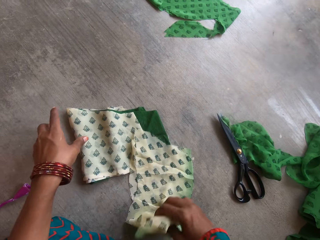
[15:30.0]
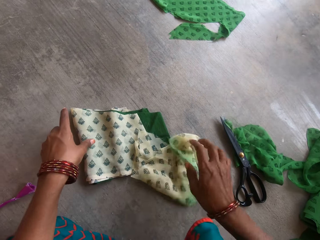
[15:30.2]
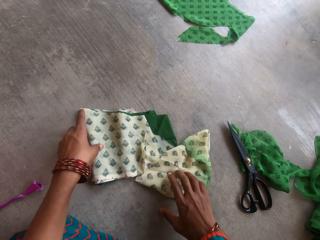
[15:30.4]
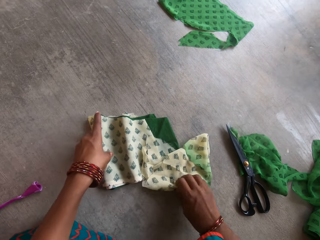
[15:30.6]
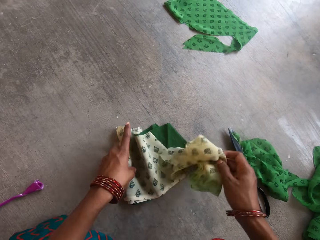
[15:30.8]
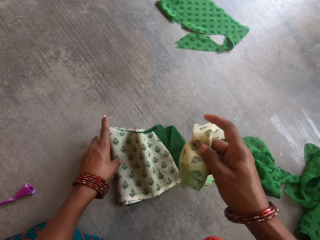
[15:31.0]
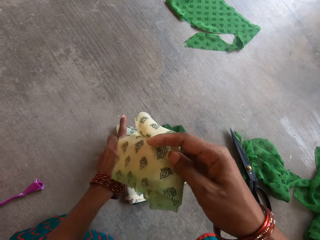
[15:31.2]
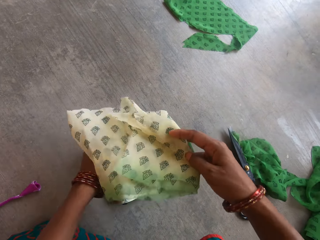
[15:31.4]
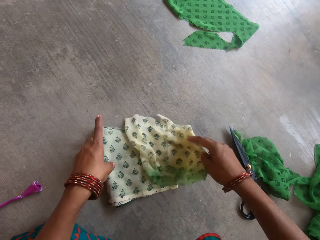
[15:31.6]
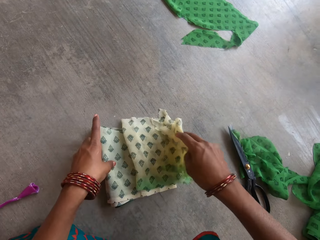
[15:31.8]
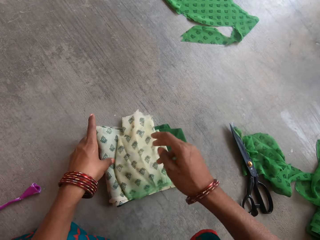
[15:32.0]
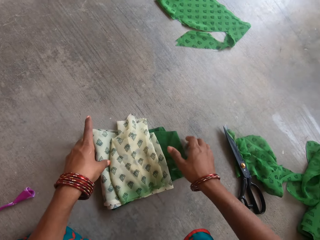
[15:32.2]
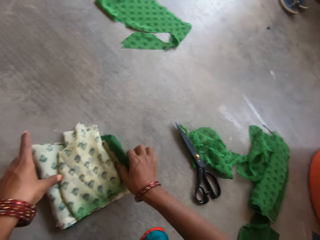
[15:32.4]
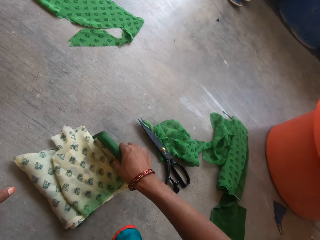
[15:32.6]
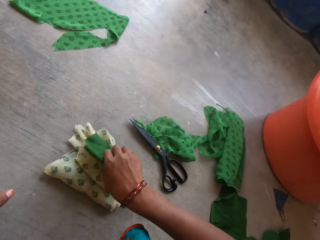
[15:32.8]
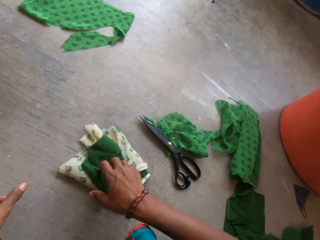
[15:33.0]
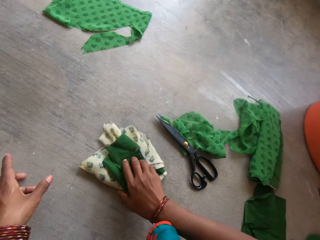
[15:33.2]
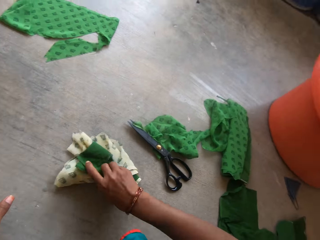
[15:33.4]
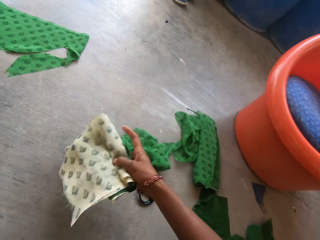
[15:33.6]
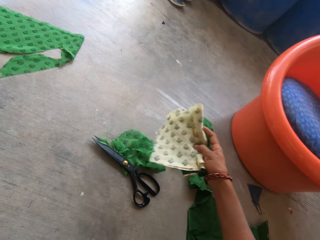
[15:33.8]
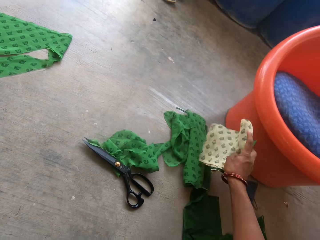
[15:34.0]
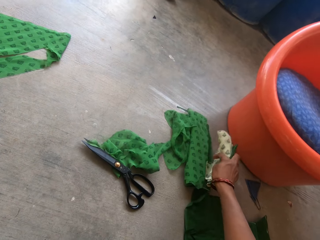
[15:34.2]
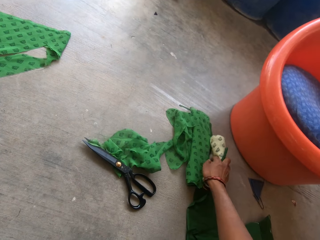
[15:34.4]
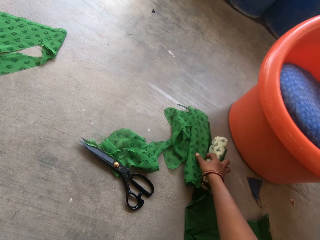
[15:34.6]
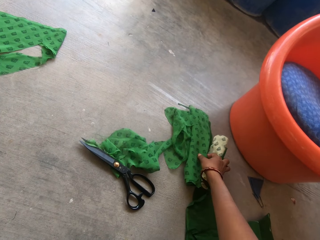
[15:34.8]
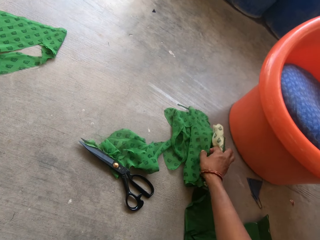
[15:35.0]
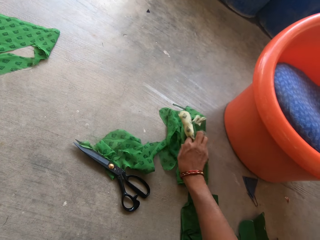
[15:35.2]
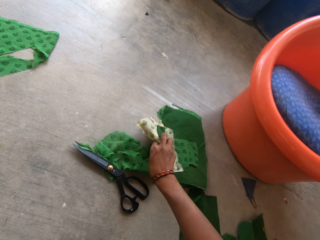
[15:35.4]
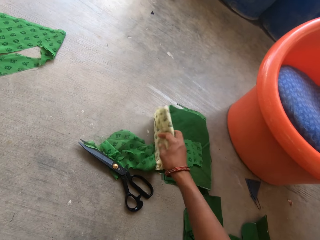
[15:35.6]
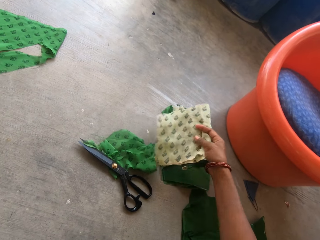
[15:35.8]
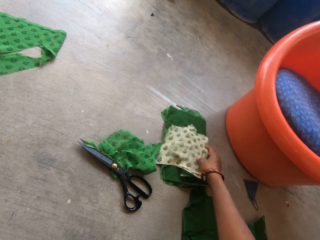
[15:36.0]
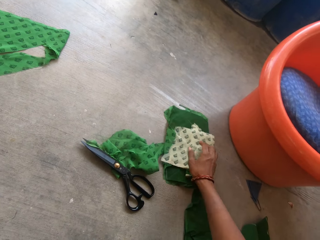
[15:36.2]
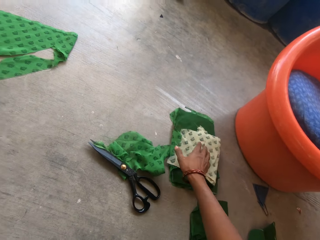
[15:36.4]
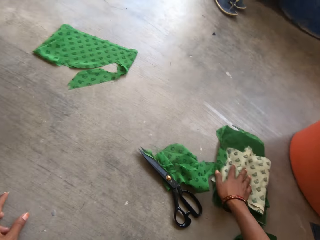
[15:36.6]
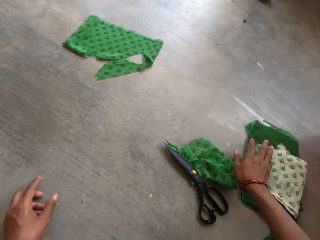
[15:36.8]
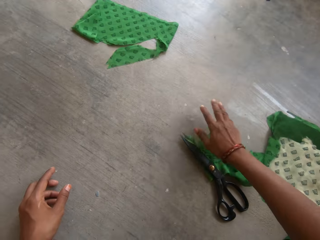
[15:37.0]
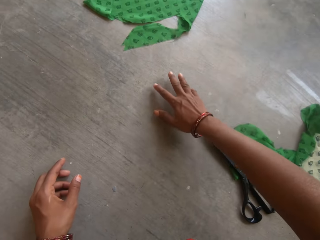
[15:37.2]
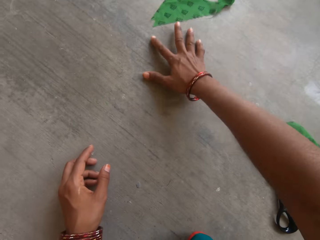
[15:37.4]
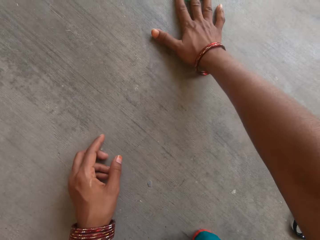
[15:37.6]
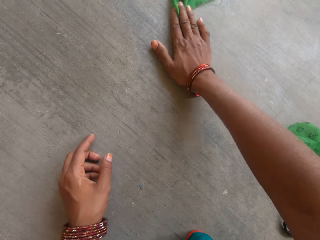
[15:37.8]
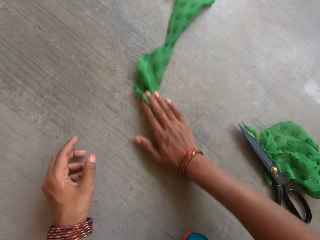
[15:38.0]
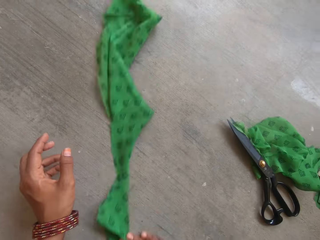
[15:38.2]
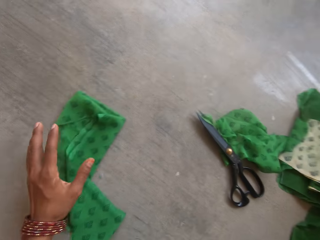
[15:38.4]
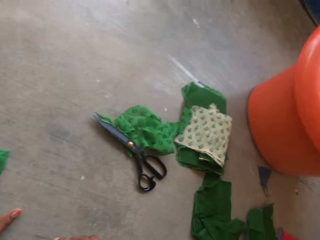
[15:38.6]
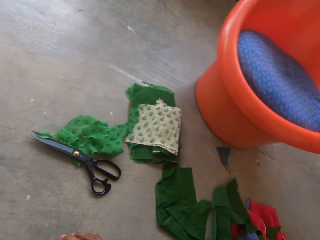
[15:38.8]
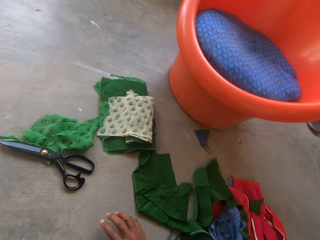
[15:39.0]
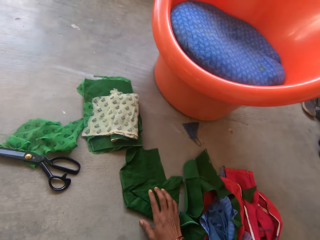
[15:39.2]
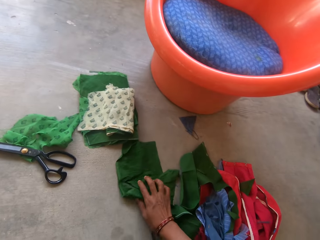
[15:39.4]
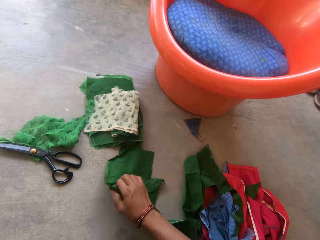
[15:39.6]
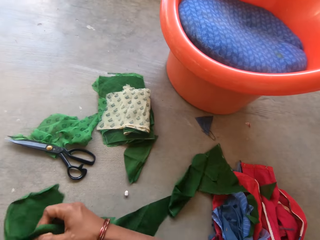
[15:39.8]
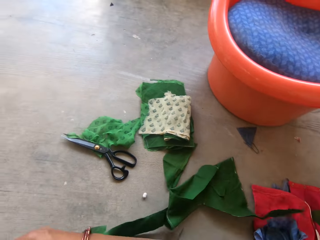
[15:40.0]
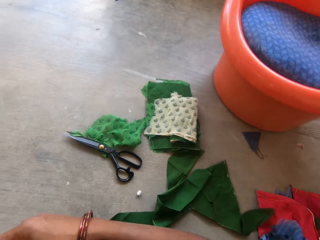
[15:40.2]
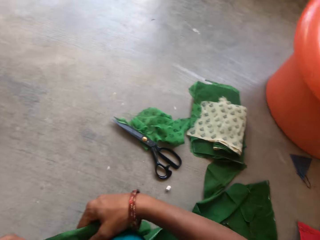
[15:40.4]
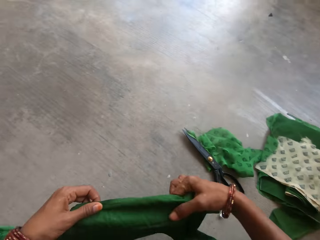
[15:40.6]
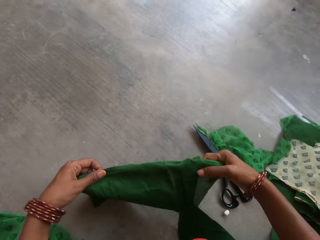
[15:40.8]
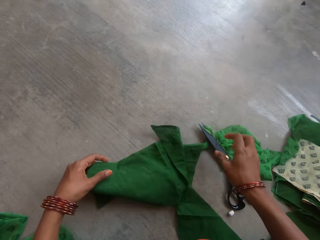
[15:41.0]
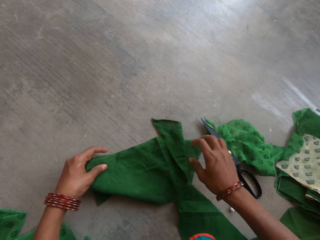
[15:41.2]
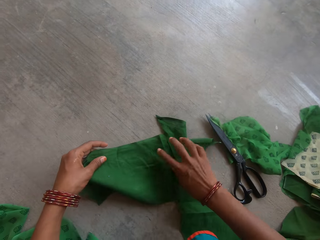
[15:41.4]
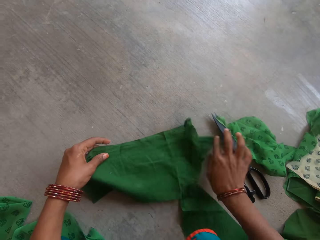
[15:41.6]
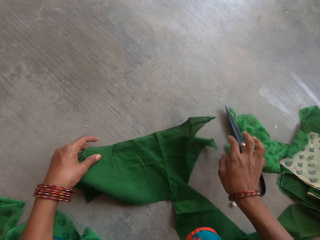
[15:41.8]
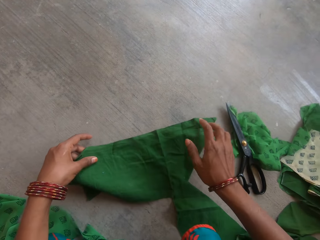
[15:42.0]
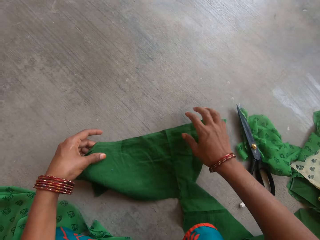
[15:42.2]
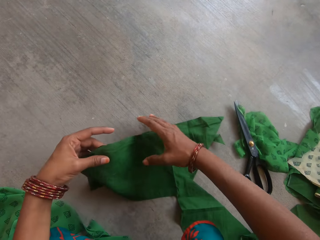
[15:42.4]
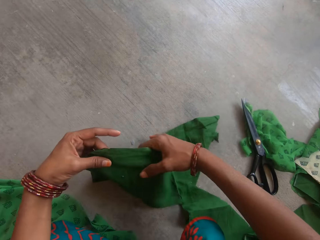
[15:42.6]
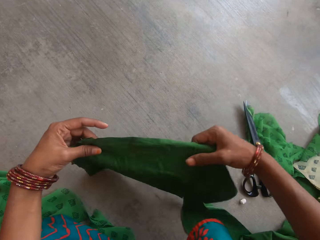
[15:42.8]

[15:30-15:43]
The camera wearer folds the piece of fabric with the folded second fabric pattern and cut-out portion of the piece of fabric on the floor with her hands. She moves the second folded fabric pattern to the first folded fabric pattern on the floor with her right hand. She picks up the pieces of clothes on the floor and puts the pieces of clothes on the floor. She moves another piece of fabric on the floor with her right hand. She picks up the piece of cloth on the floor. She moves a third fabric pattern on the floor with her right hand. She holds the piece of cloth on the floor.

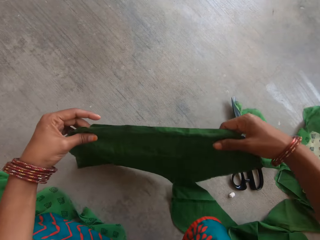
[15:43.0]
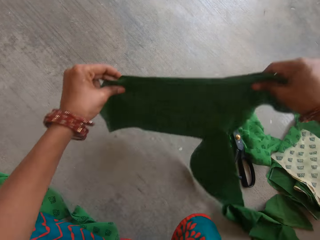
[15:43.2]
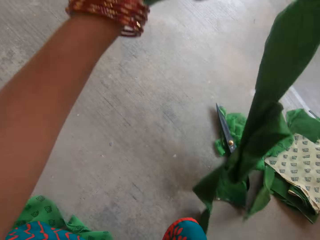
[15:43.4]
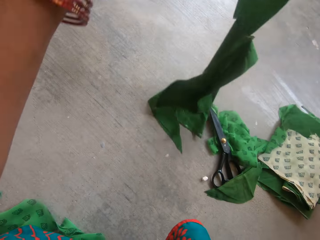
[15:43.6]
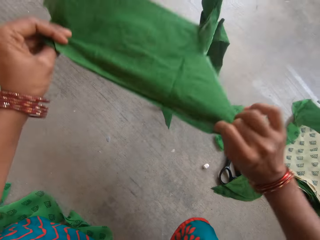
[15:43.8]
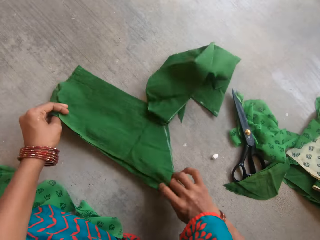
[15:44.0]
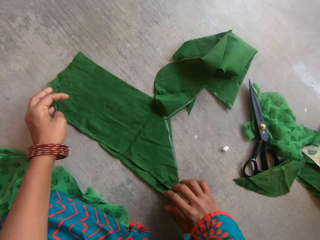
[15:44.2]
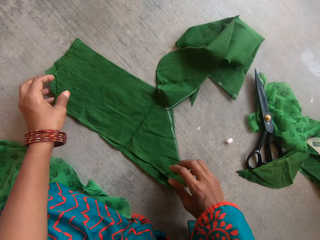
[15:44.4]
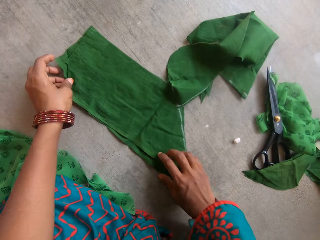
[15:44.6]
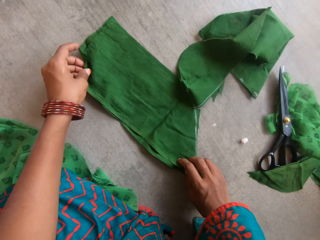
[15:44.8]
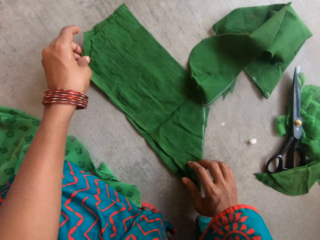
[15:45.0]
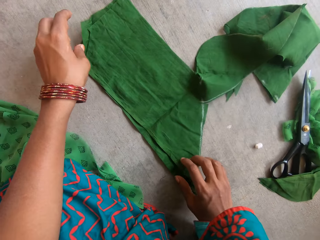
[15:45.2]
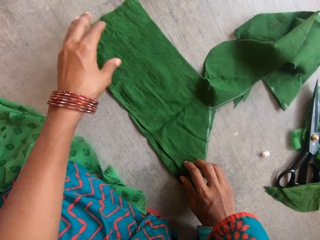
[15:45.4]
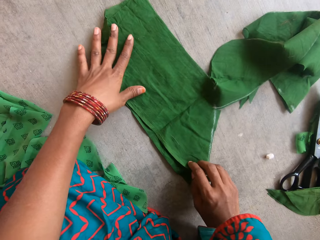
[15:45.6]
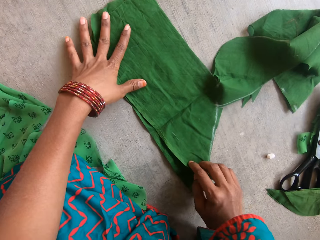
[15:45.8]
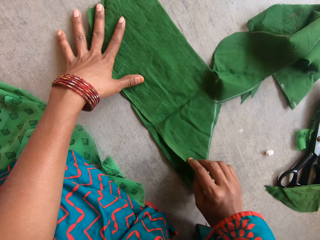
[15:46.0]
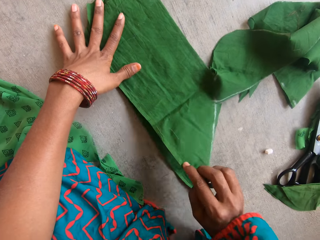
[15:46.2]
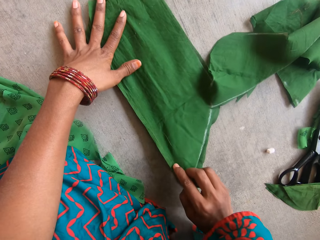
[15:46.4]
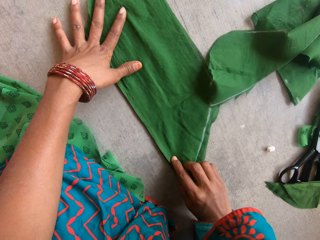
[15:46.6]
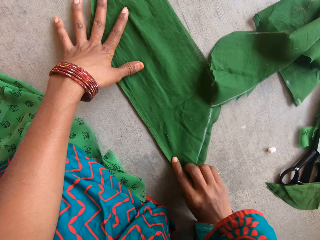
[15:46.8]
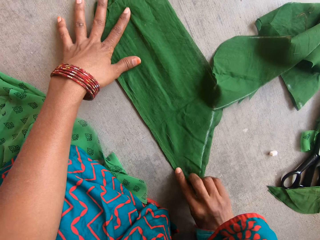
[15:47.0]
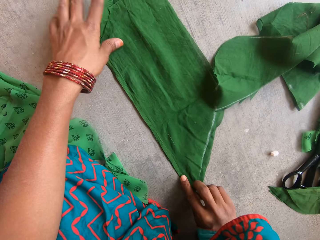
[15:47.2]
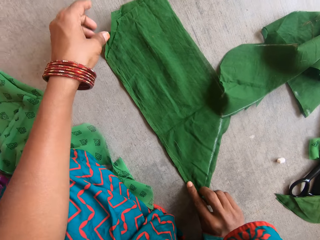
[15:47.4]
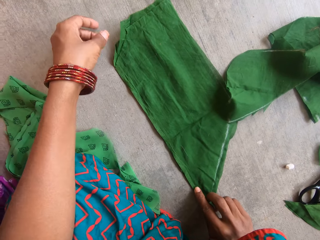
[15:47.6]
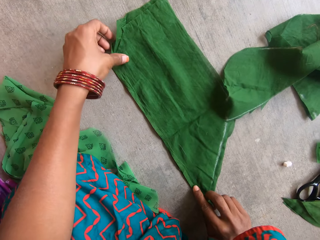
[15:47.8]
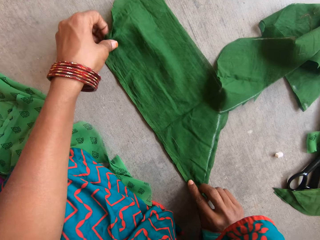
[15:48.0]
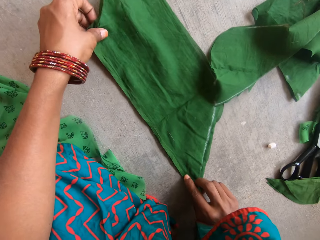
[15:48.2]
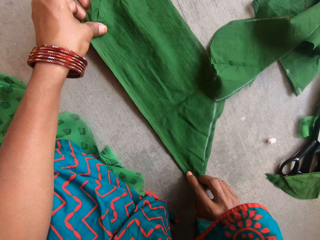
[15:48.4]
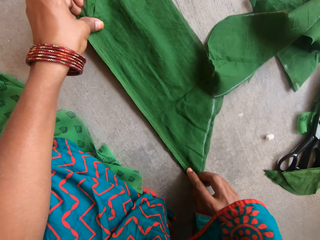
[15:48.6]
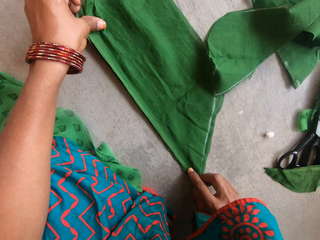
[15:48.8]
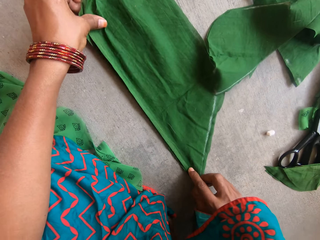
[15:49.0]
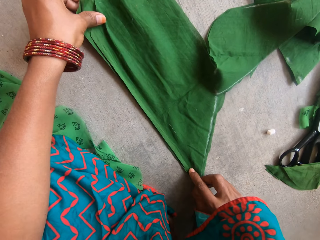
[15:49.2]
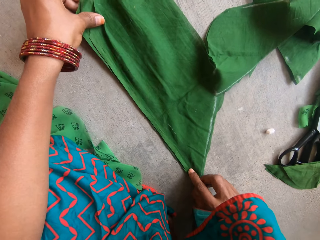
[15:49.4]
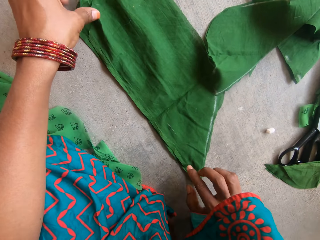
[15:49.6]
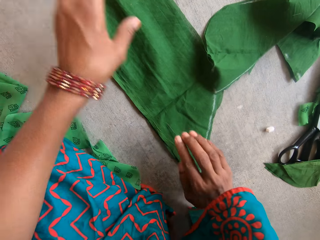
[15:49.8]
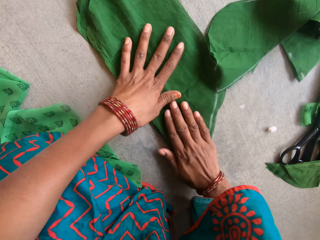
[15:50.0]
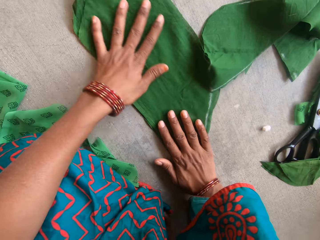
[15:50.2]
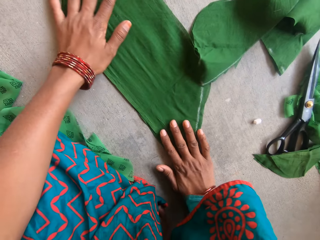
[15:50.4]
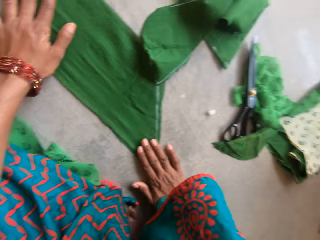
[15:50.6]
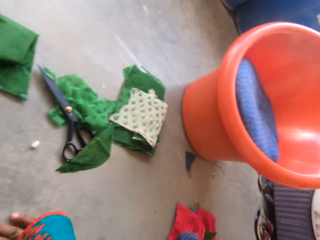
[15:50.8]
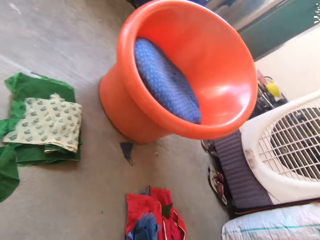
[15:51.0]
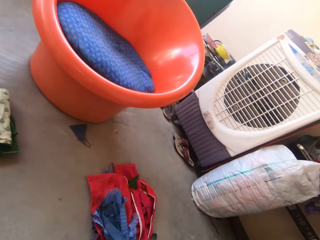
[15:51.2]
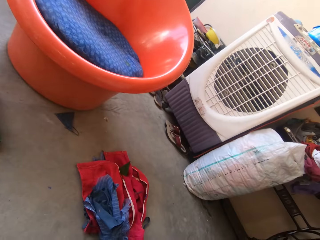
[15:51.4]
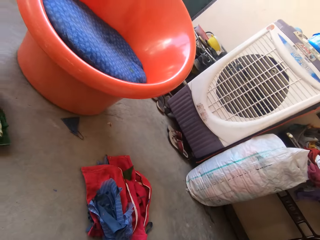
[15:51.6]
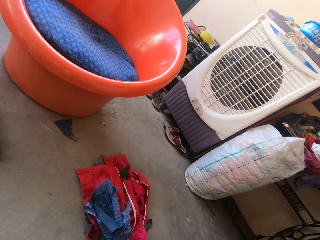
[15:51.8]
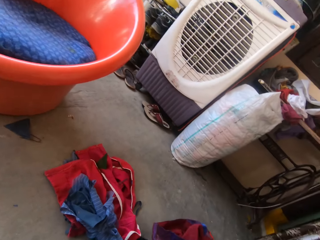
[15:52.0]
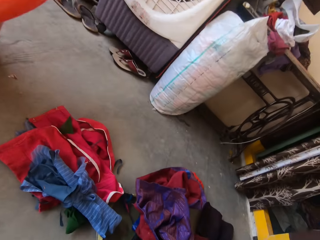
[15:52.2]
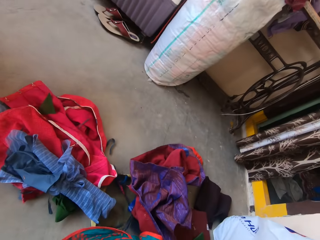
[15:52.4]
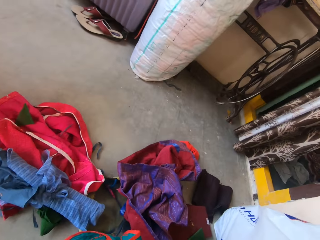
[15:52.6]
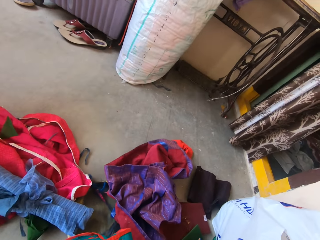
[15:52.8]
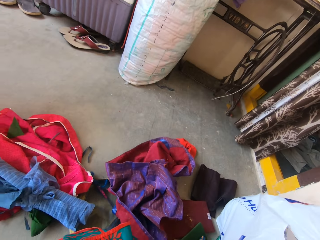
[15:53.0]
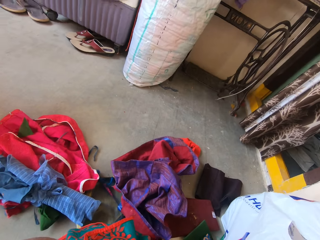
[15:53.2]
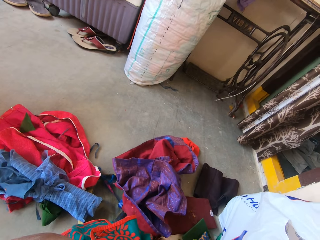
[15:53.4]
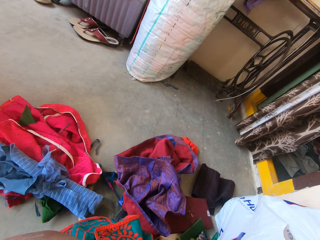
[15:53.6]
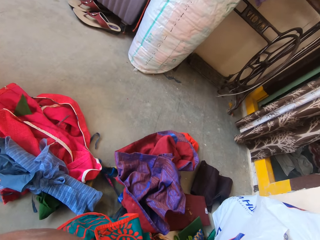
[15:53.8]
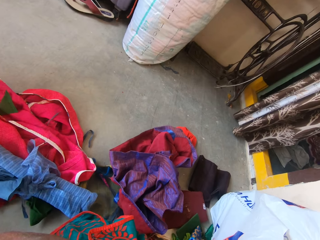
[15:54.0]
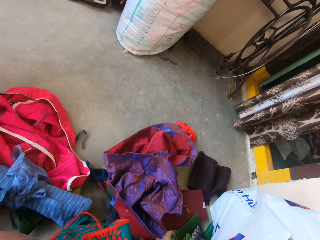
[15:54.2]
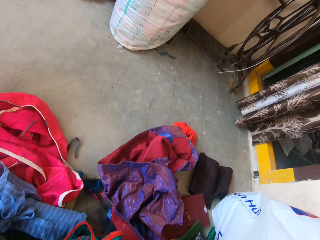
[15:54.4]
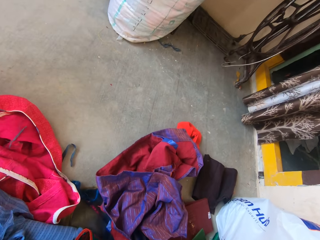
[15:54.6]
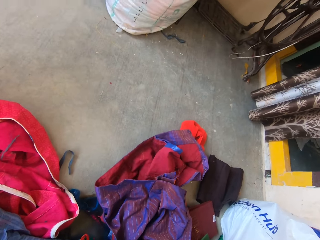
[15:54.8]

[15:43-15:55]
The camera wearer straightens the piece of cloth on the floor and puts the piece of cloth on the floor. She adjusts another fabric pattern on the floor with her hands. She holds the piece of cloth on the floor. She looks around the room.
